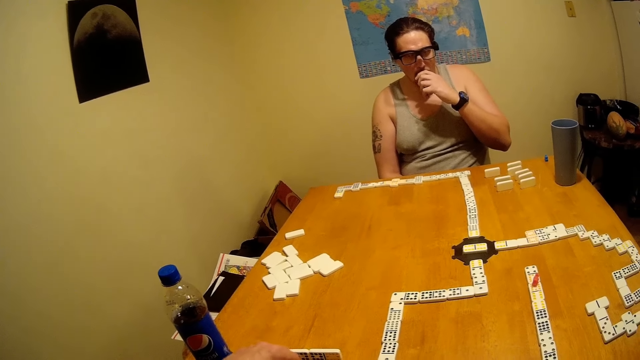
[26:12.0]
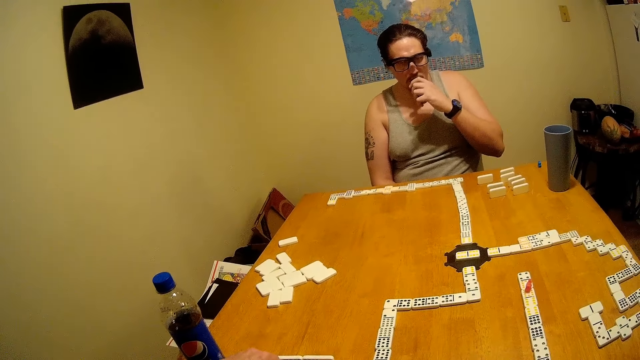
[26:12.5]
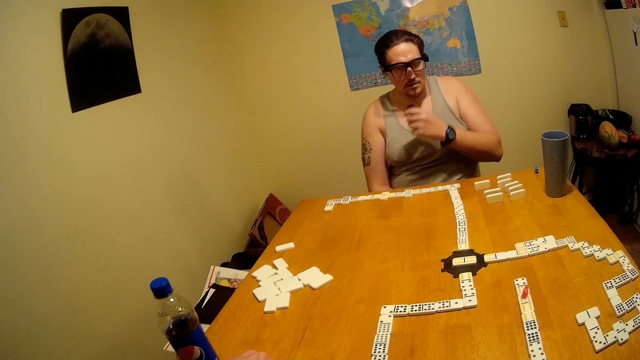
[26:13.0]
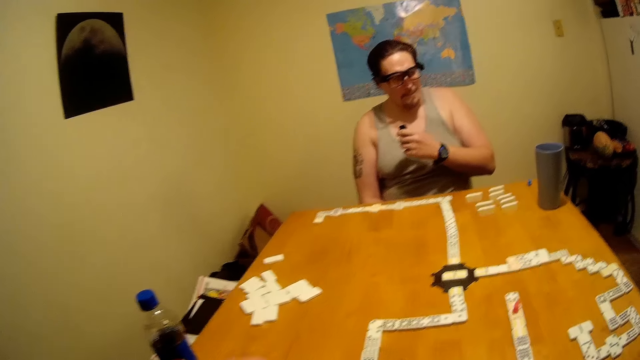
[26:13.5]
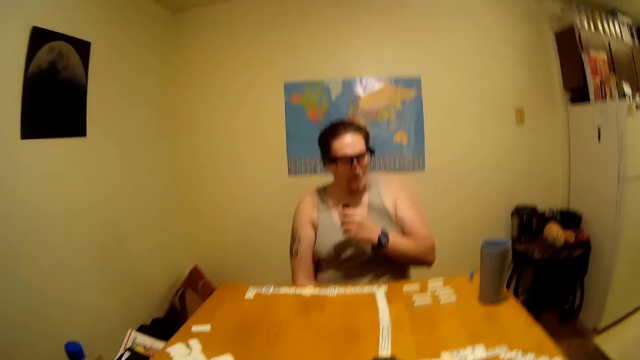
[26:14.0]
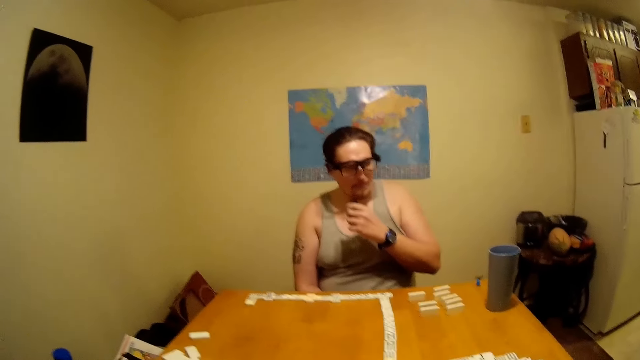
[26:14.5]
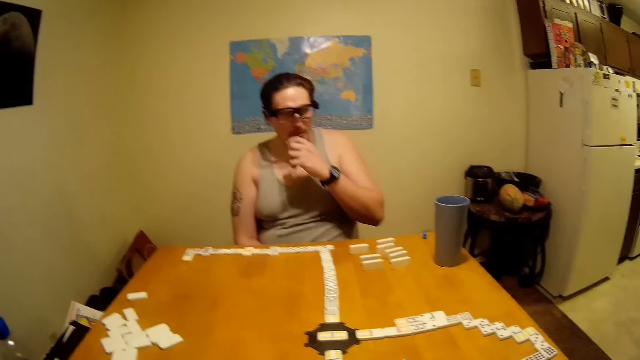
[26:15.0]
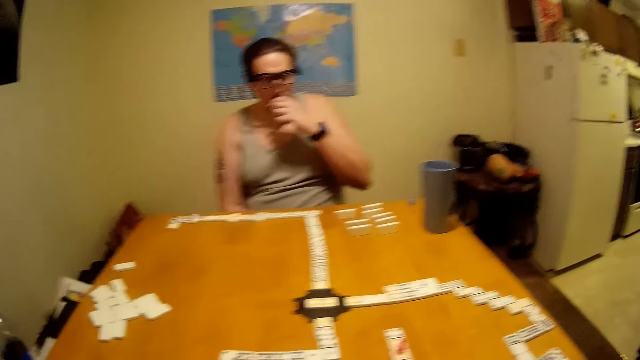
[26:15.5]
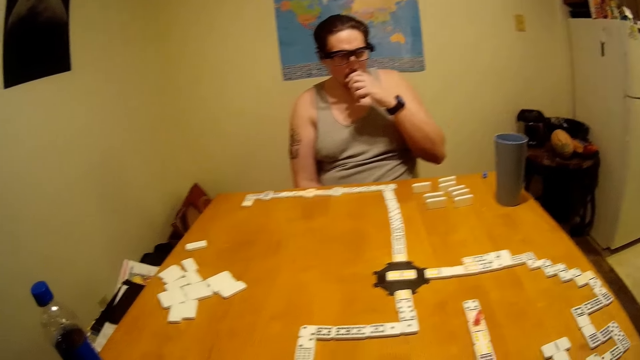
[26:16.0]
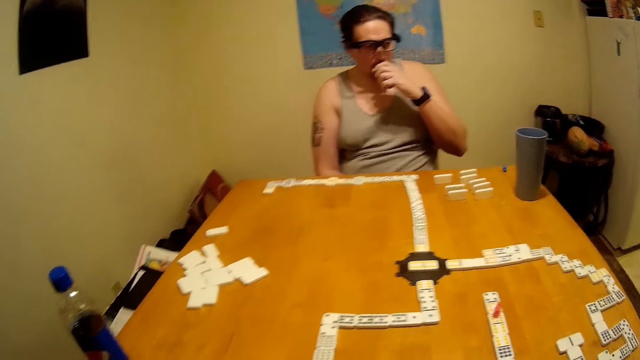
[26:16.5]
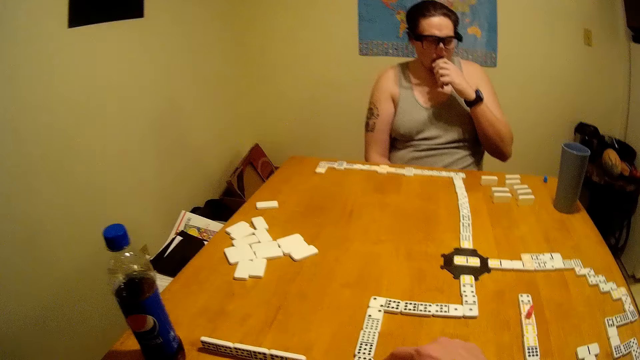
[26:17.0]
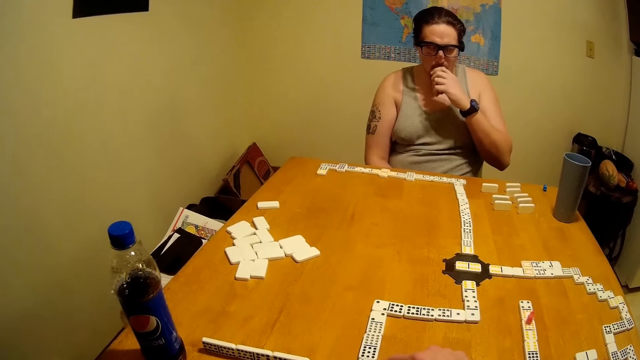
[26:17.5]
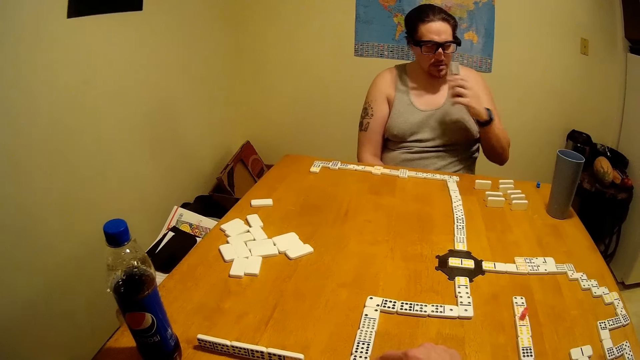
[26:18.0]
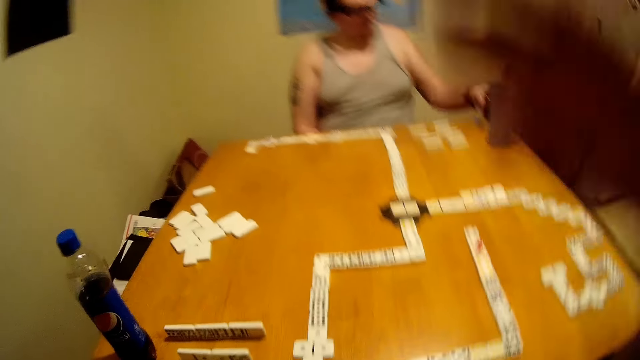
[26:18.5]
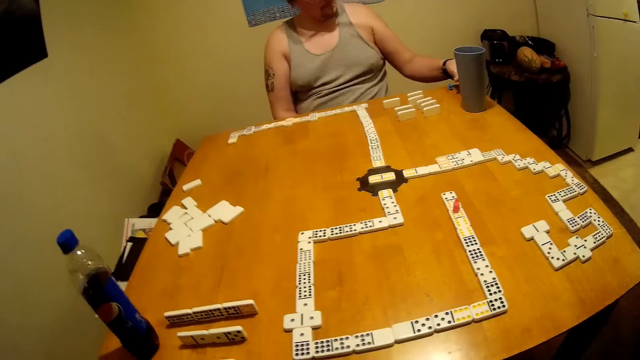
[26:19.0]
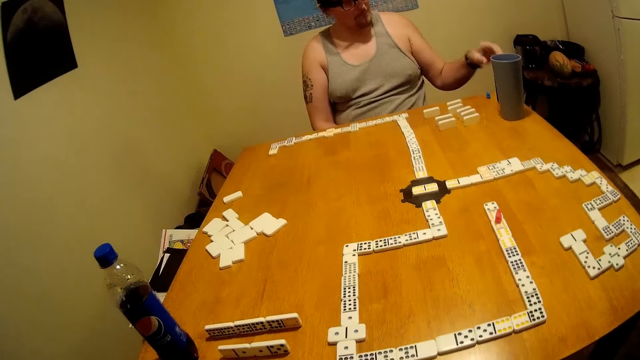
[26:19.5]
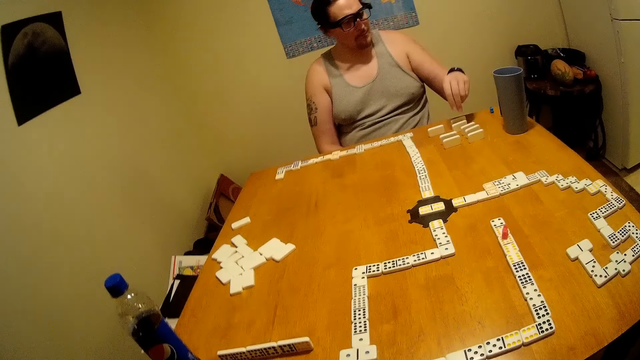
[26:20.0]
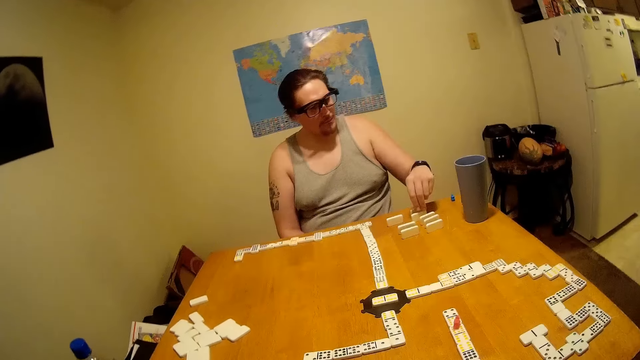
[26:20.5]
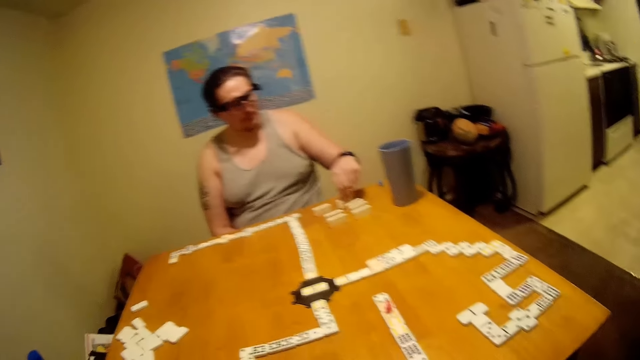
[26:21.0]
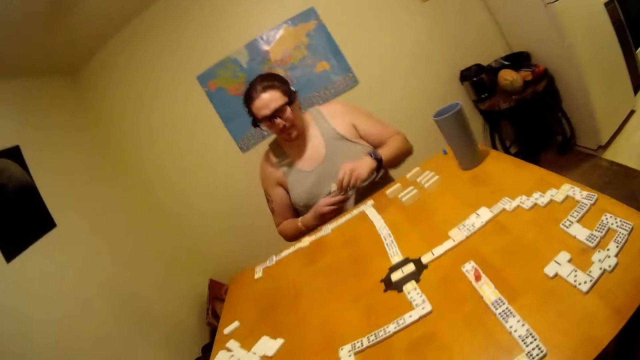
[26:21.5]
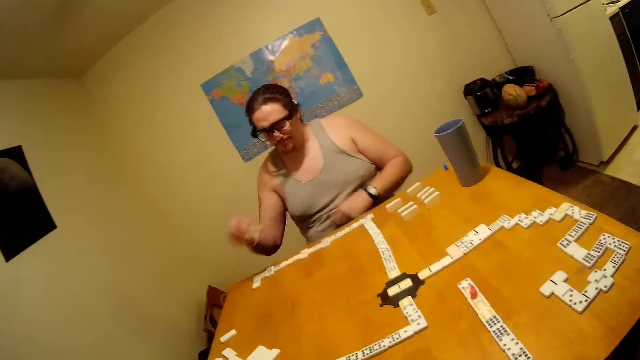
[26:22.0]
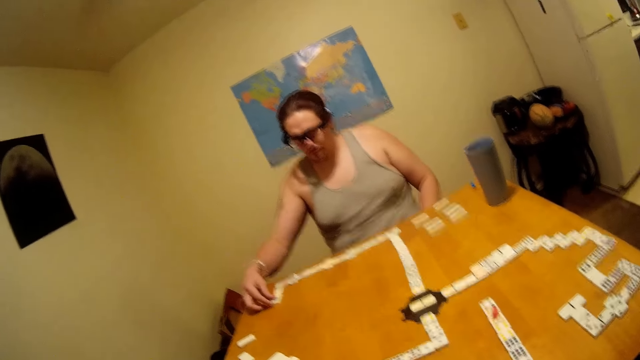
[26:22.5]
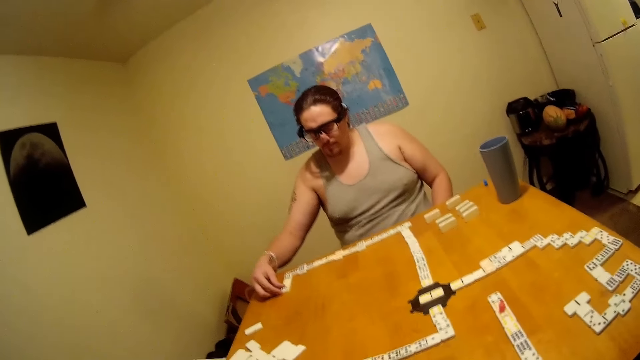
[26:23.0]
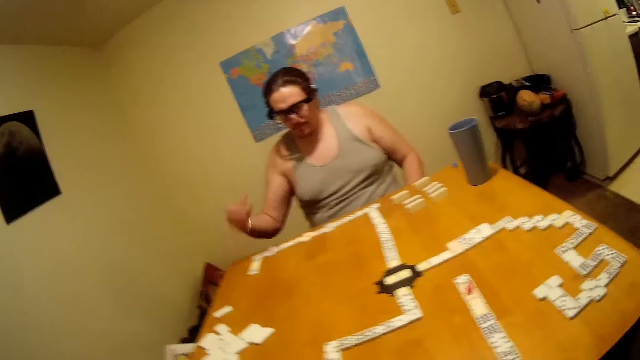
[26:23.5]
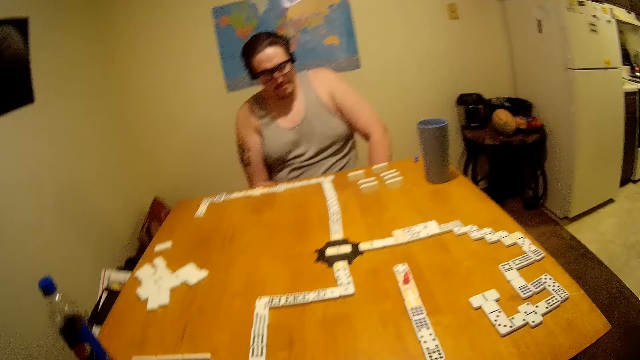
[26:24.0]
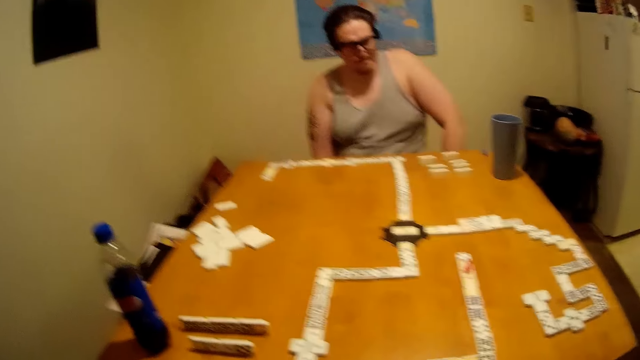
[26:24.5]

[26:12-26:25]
The camera wearer picks up a domino. A person talks. The camera wearer raises a hand. The person puts a cigar on the table. The person picks up the domino and puts the domino on the table.

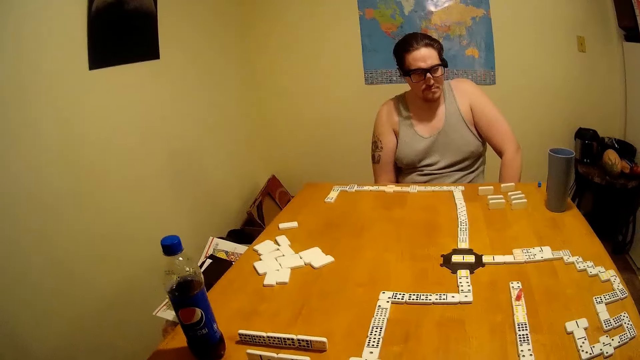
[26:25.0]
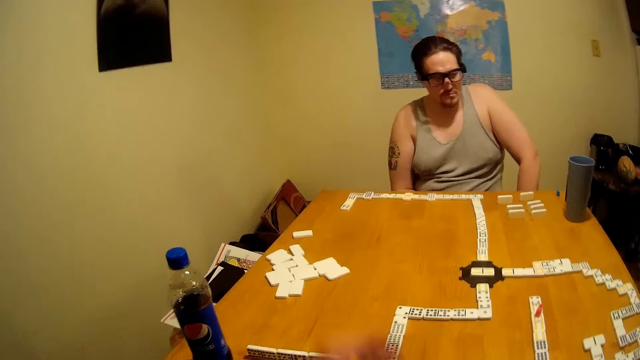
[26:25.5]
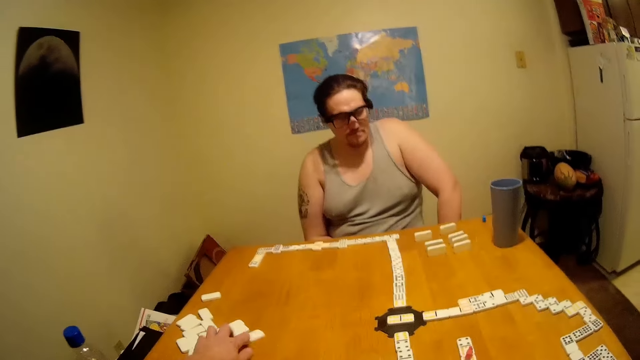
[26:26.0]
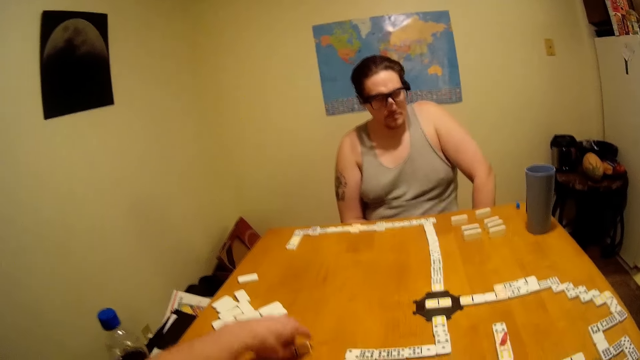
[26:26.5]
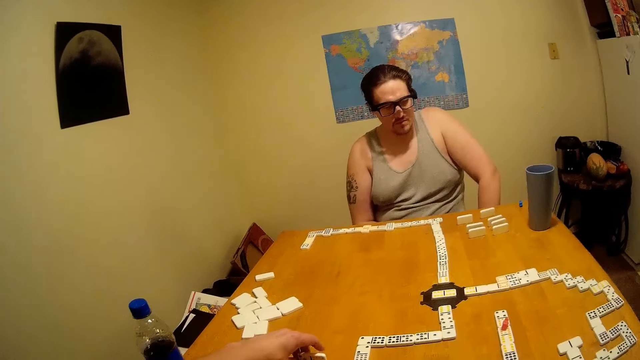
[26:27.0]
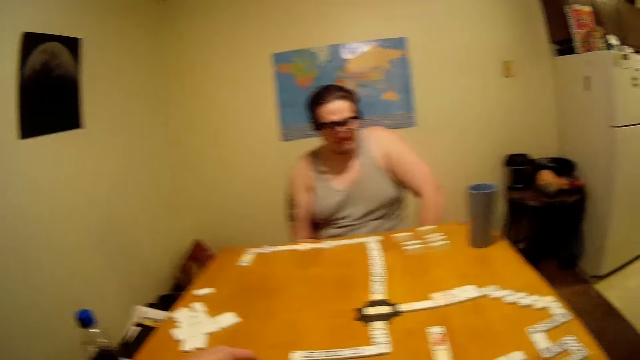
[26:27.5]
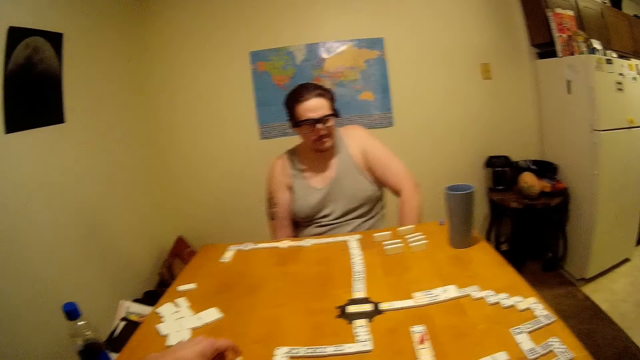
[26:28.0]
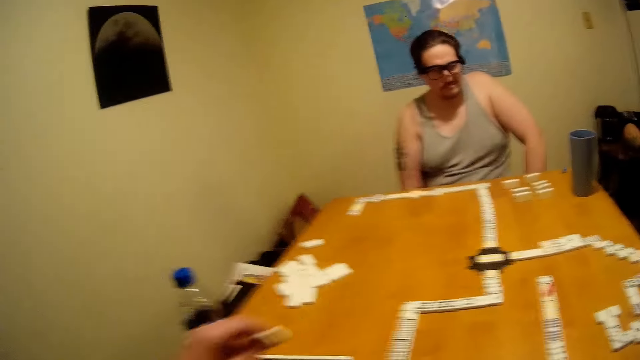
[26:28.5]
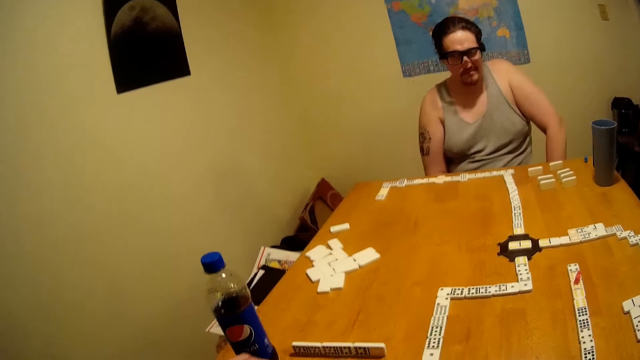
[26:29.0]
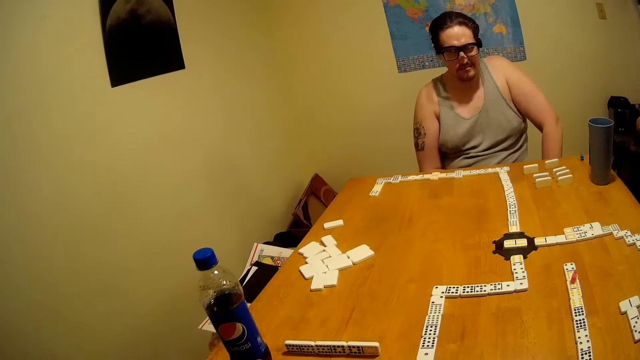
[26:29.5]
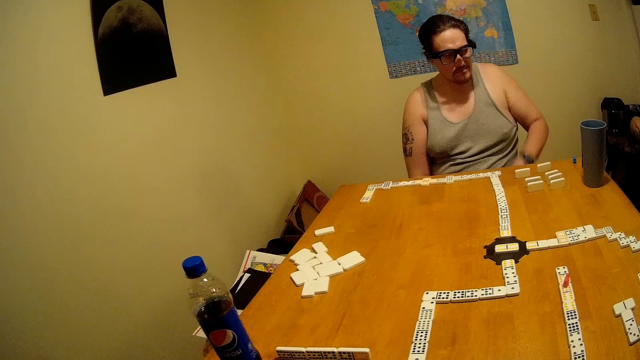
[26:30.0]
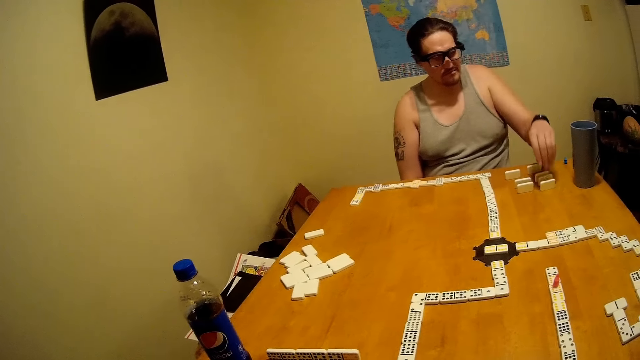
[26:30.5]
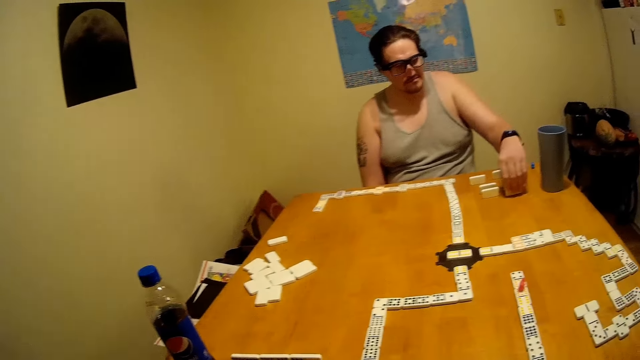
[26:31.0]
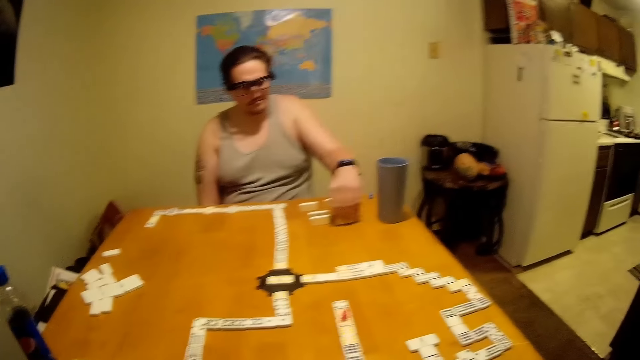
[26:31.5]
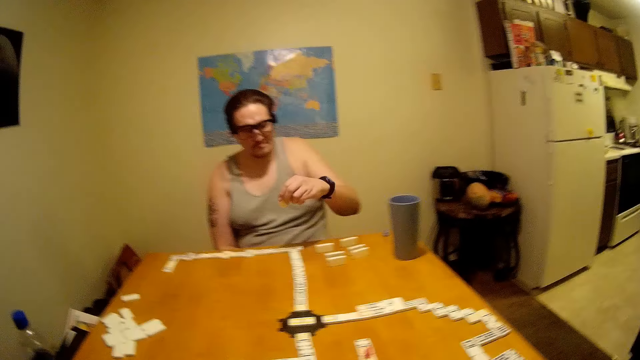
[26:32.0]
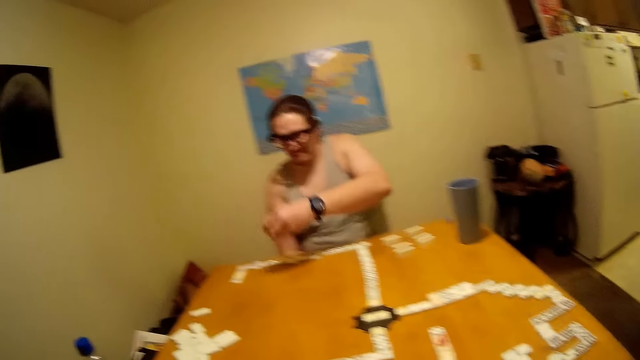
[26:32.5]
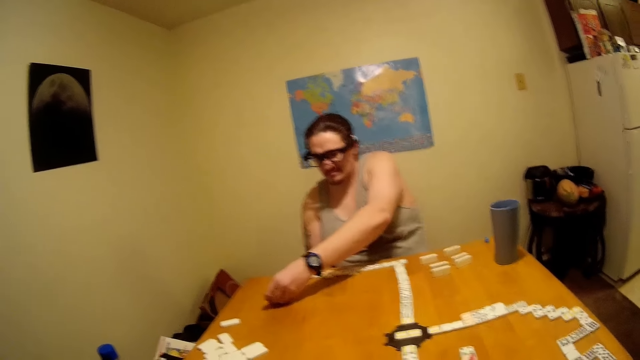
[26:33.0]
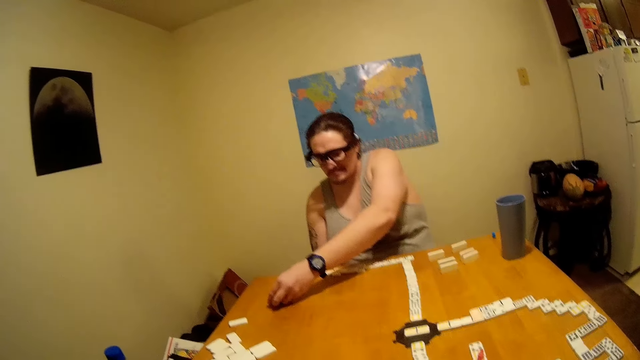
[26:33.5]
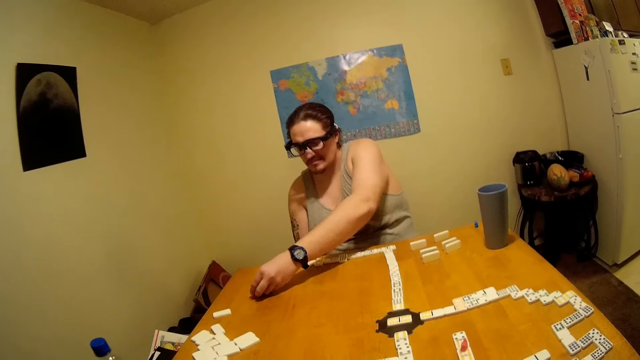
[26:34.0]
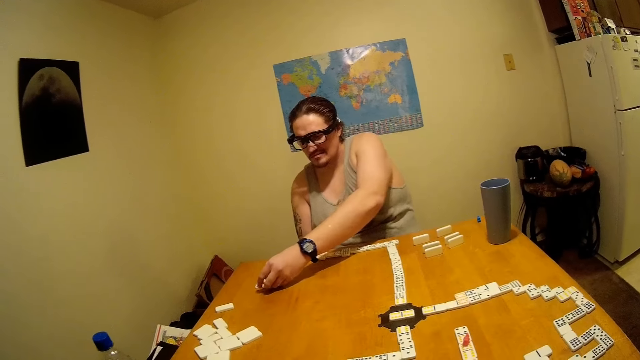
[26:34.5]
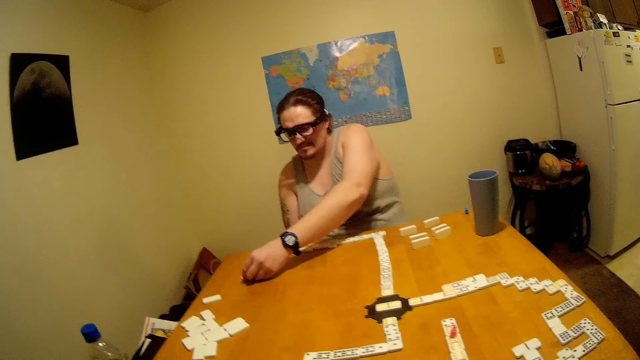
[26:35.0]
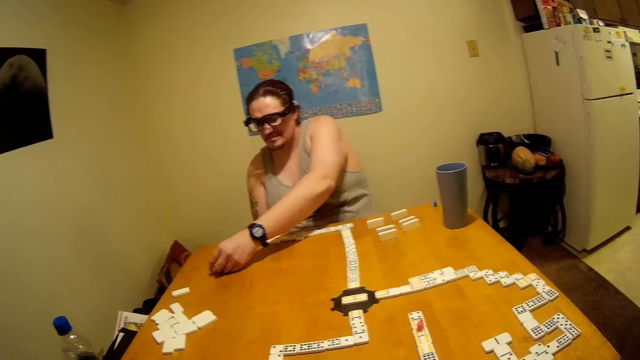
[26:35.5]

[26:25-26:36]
The camera wearer picks up a domino. A person picks up the domino and puts the domino on the table.
